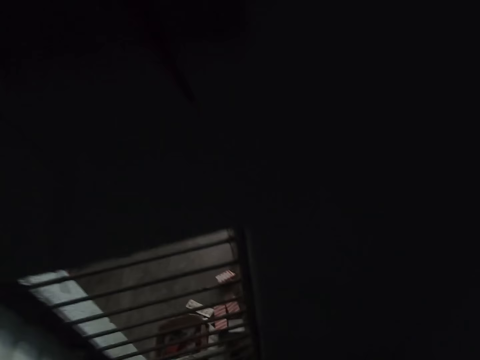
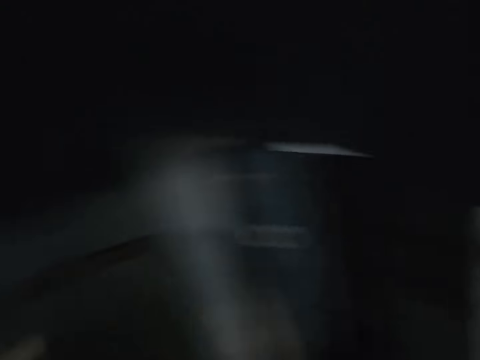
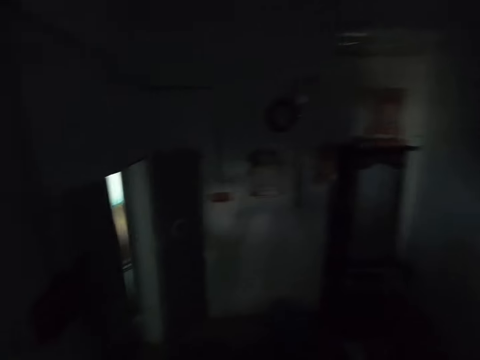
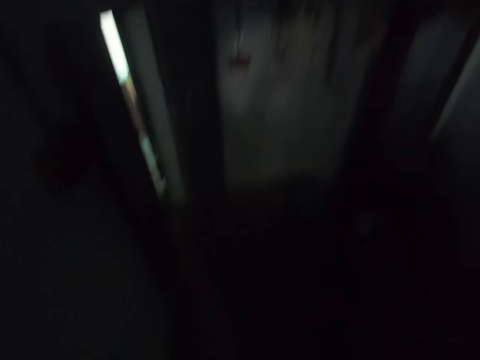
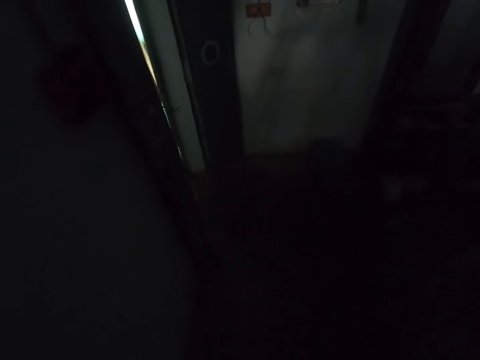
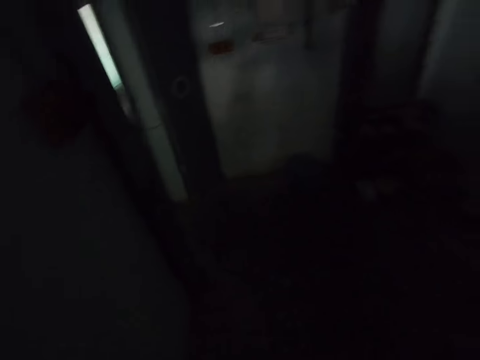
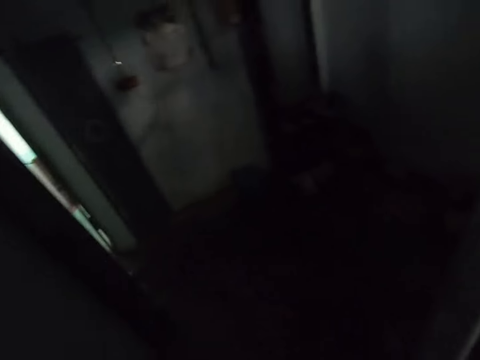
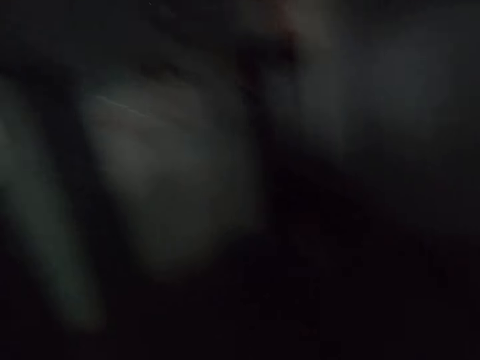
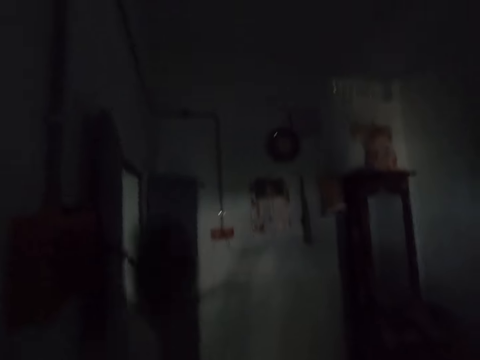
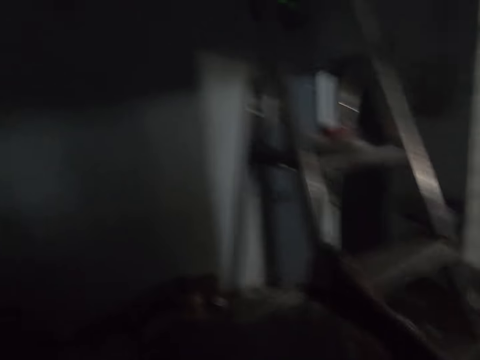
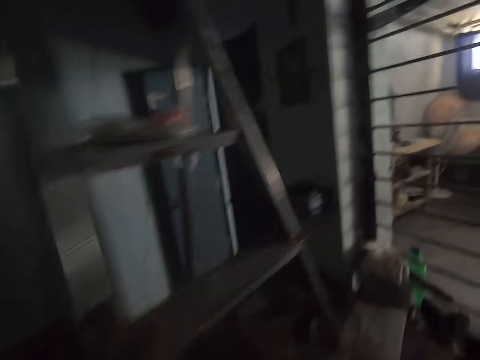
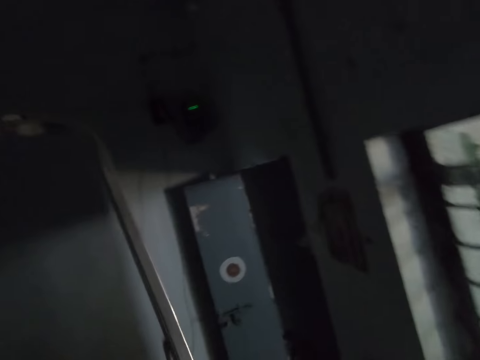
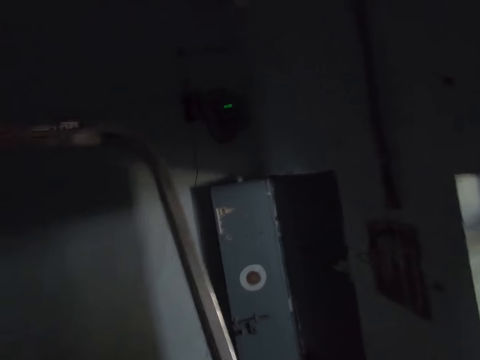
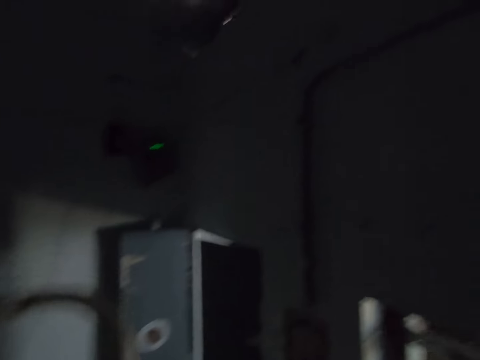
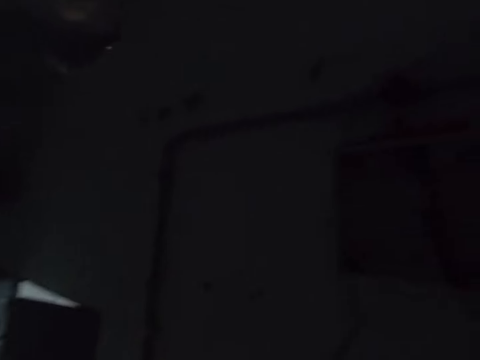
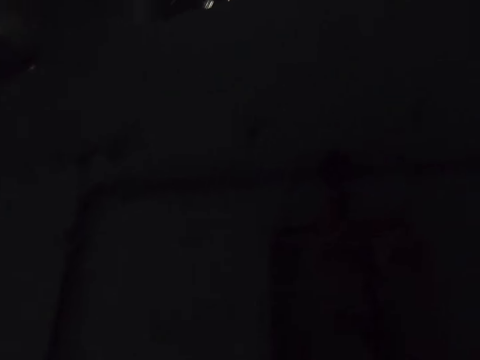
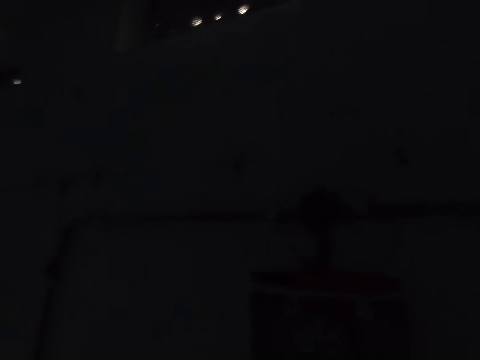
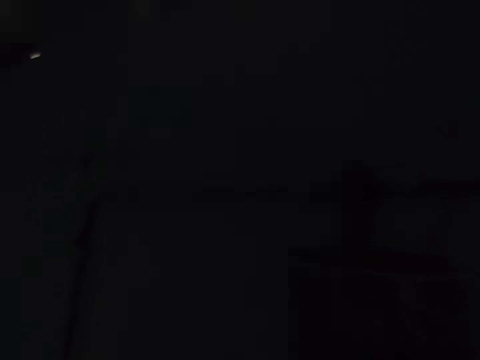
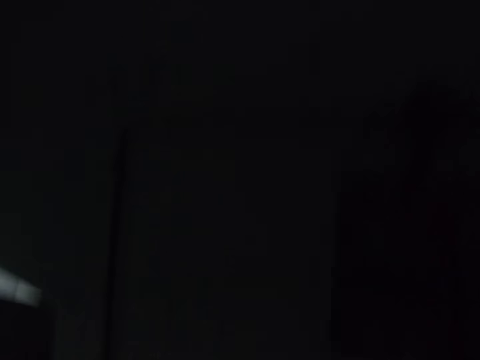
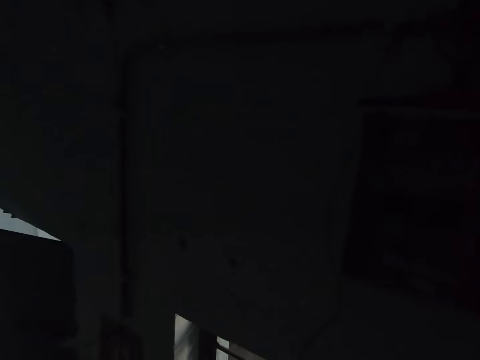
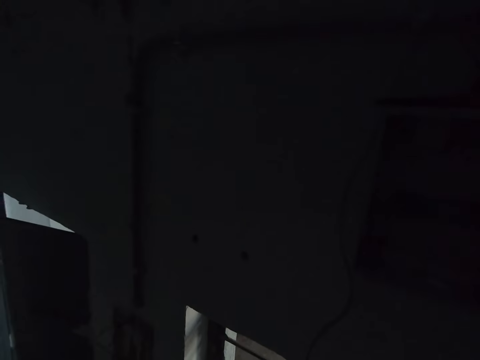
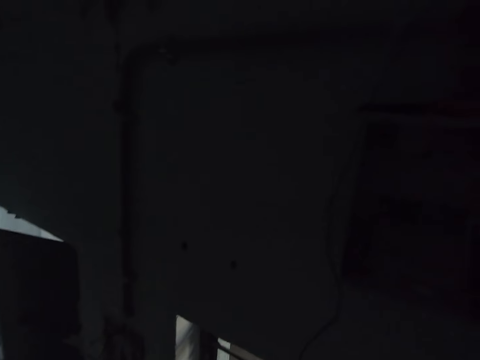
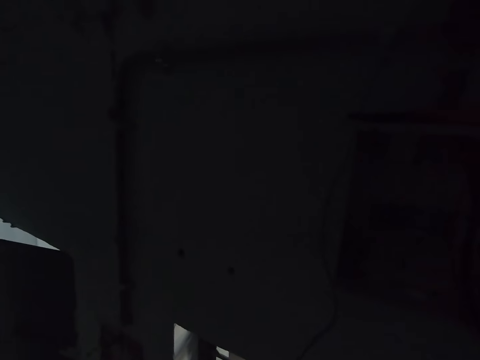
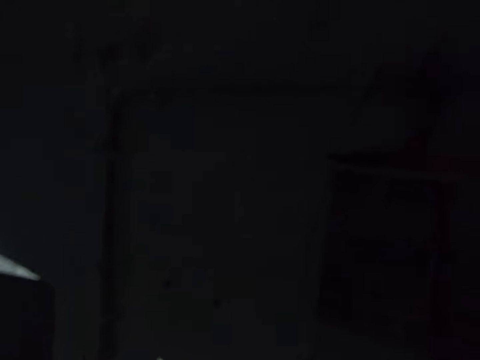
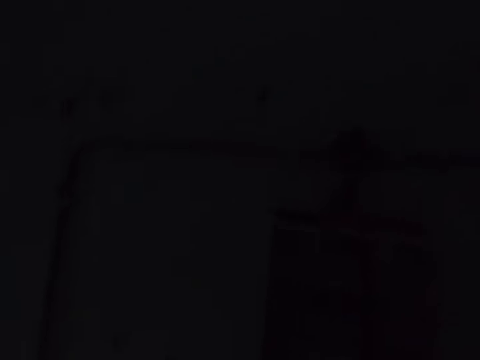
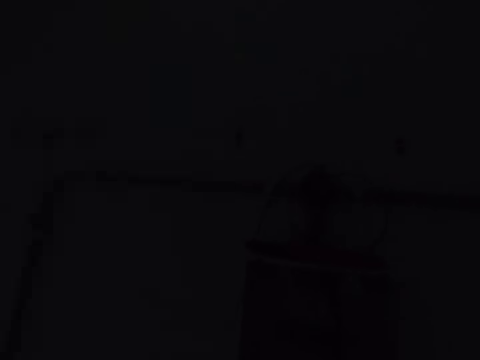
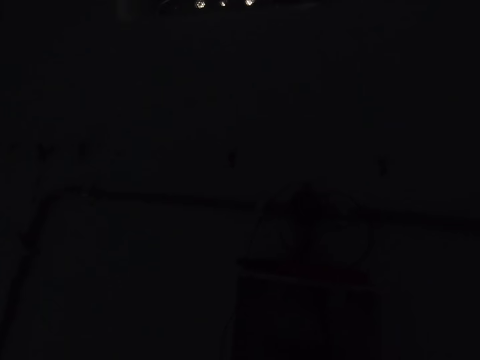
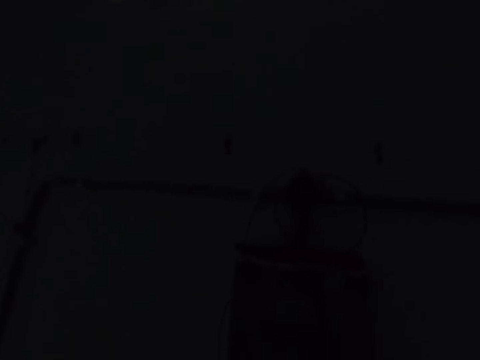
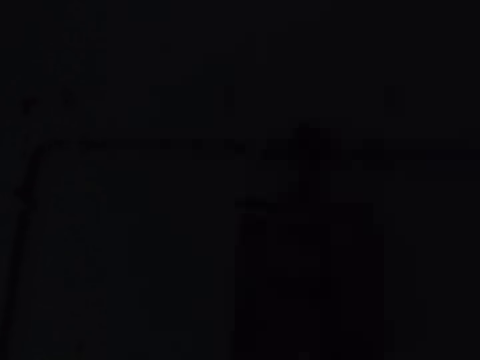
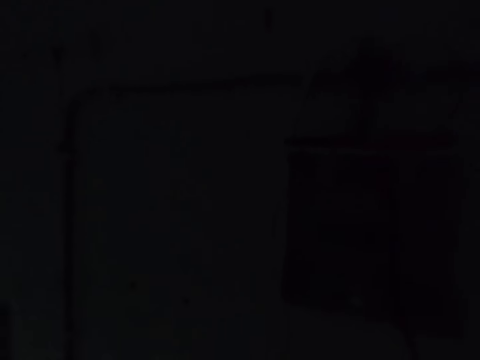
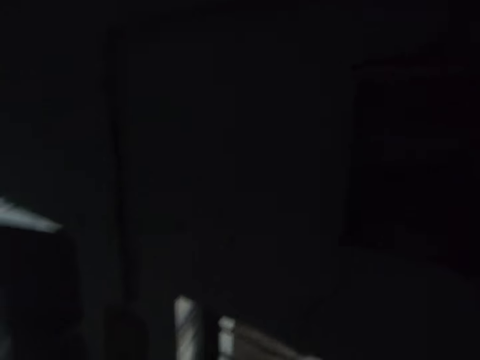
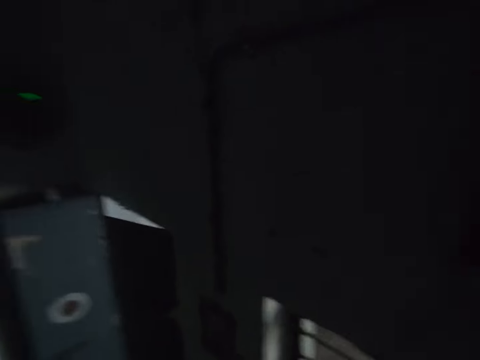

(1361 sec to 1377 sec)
The camera wearer moves the hand.
